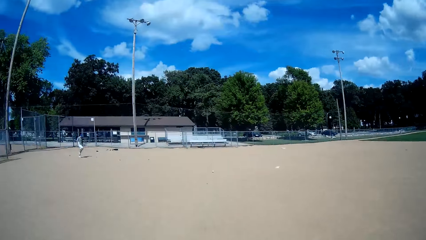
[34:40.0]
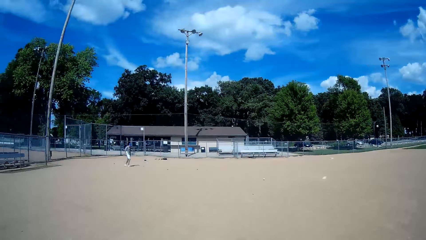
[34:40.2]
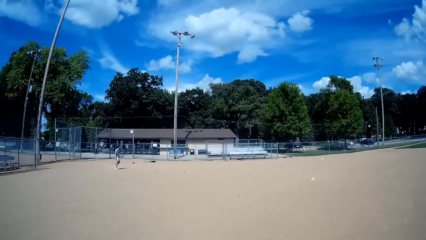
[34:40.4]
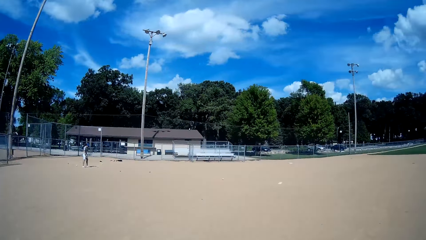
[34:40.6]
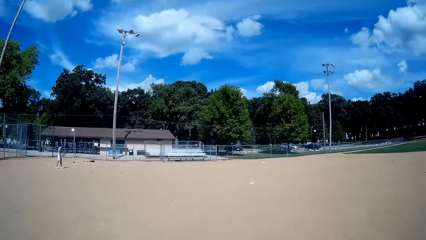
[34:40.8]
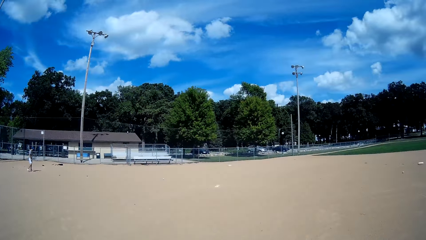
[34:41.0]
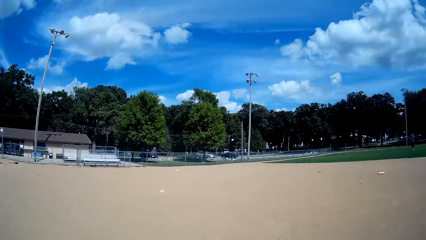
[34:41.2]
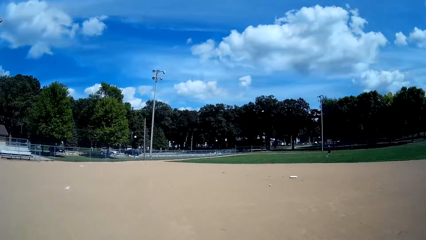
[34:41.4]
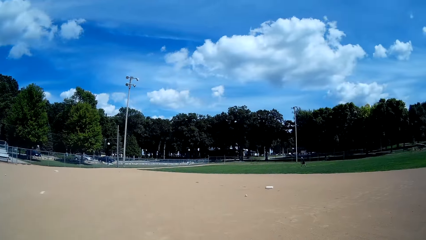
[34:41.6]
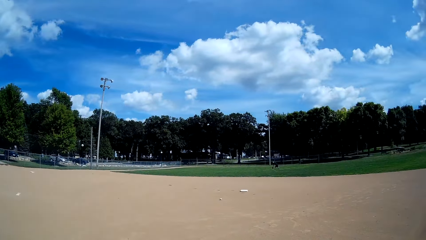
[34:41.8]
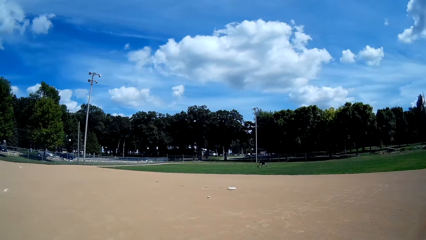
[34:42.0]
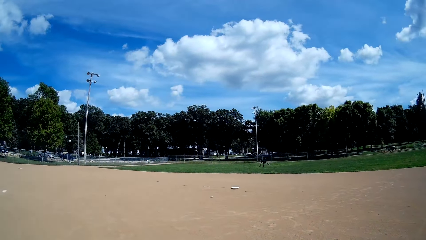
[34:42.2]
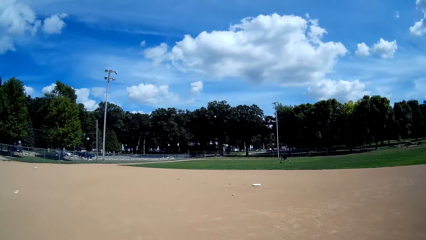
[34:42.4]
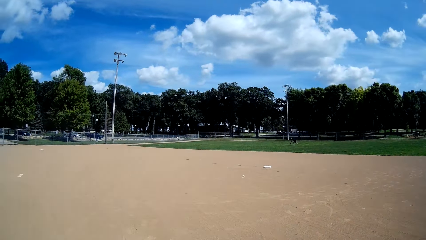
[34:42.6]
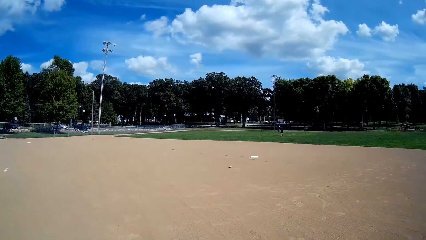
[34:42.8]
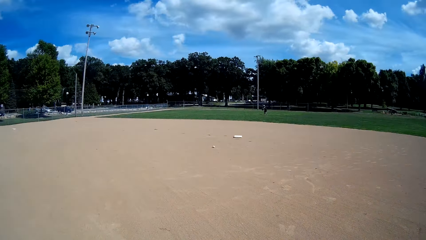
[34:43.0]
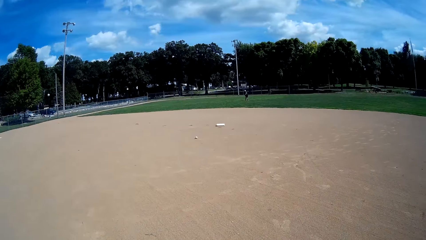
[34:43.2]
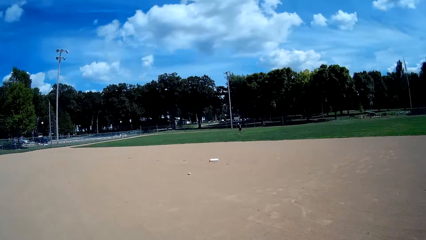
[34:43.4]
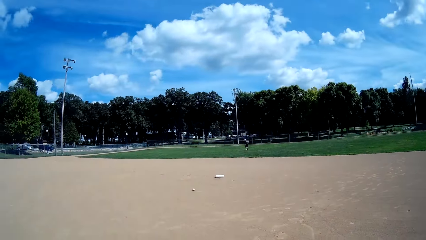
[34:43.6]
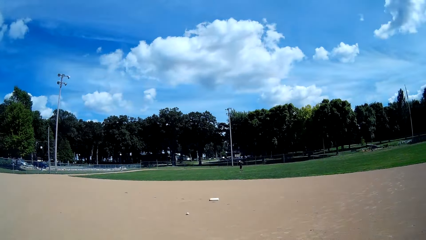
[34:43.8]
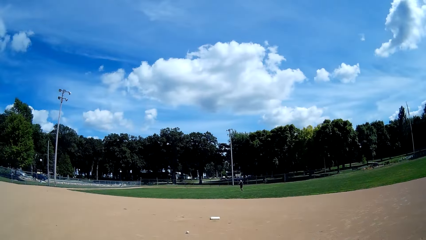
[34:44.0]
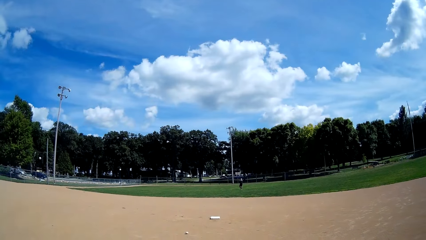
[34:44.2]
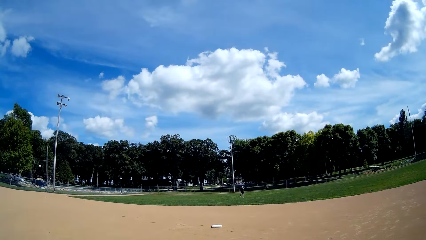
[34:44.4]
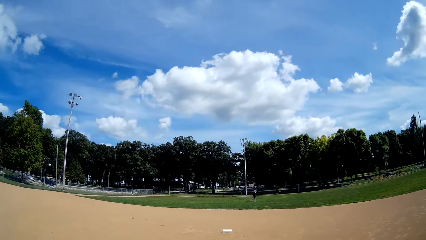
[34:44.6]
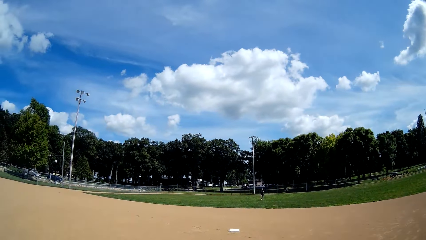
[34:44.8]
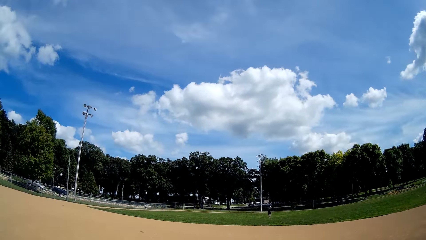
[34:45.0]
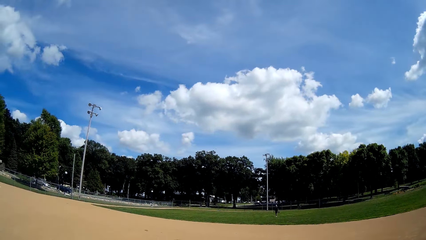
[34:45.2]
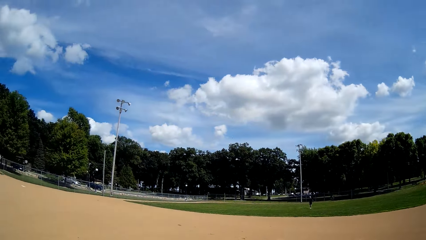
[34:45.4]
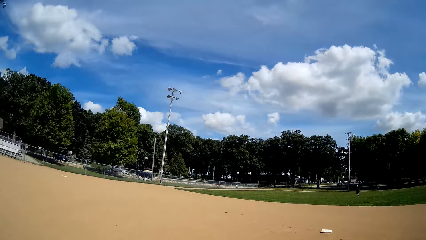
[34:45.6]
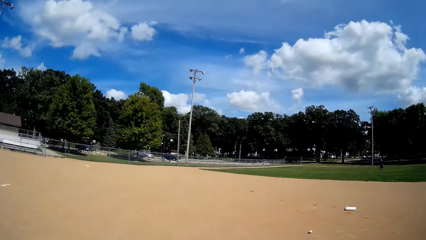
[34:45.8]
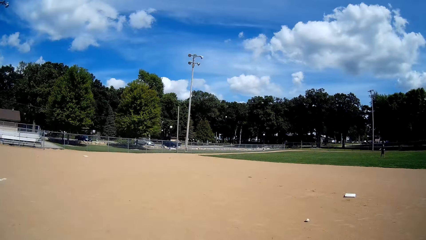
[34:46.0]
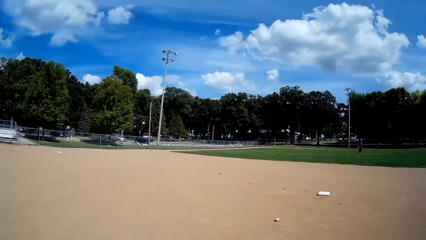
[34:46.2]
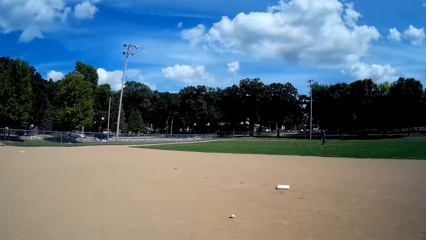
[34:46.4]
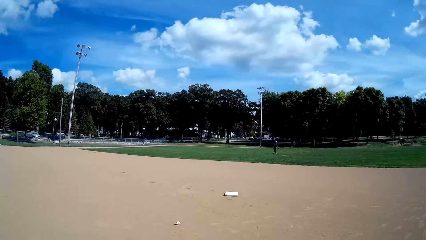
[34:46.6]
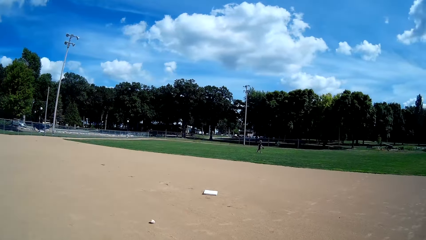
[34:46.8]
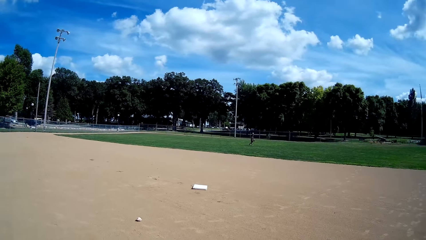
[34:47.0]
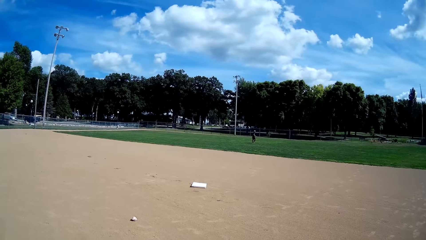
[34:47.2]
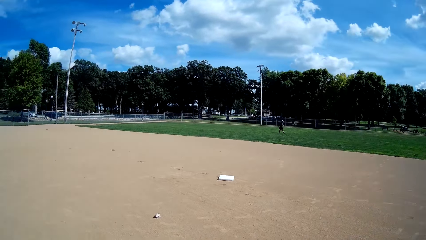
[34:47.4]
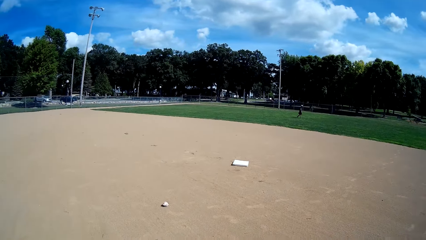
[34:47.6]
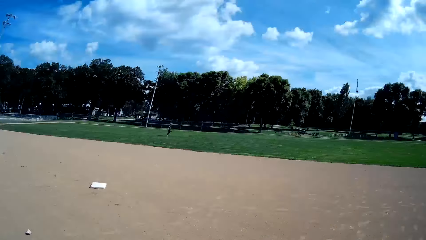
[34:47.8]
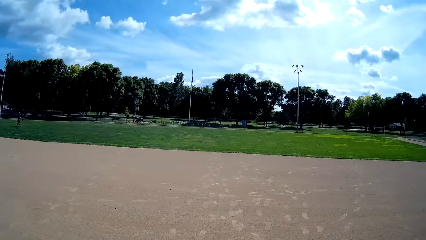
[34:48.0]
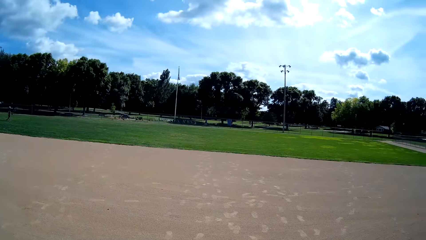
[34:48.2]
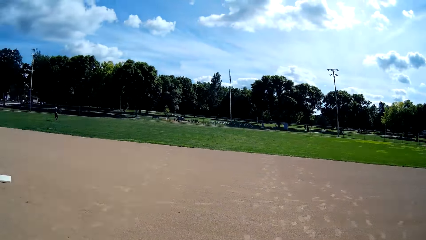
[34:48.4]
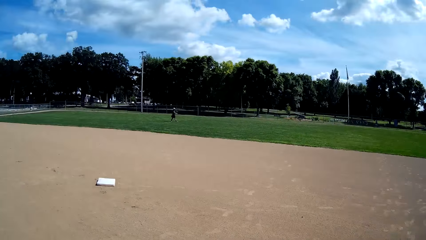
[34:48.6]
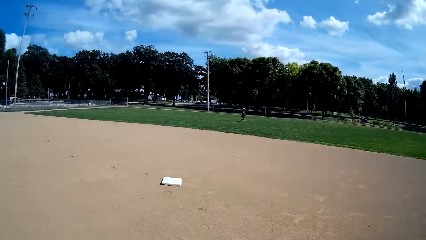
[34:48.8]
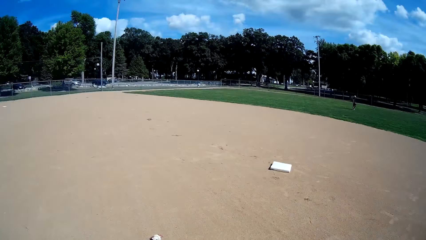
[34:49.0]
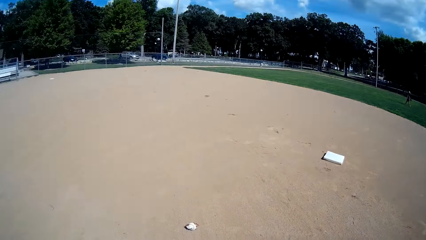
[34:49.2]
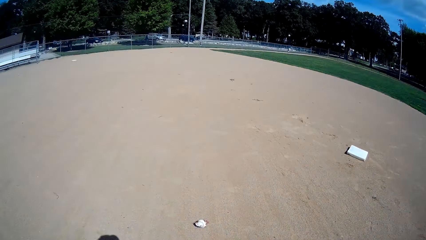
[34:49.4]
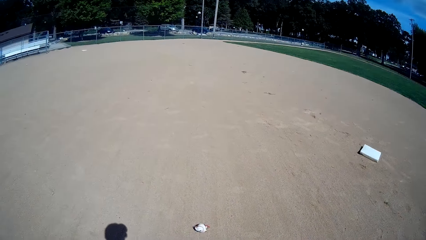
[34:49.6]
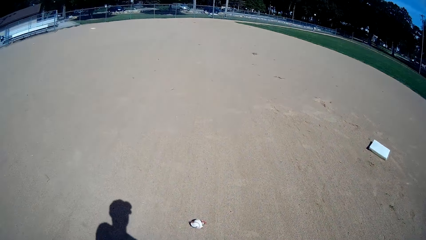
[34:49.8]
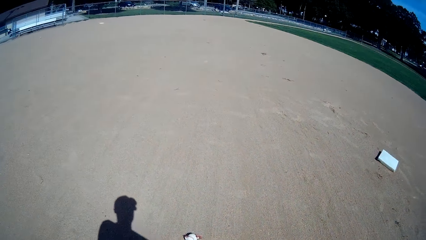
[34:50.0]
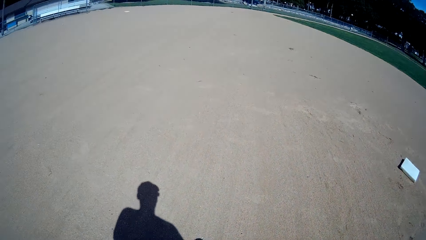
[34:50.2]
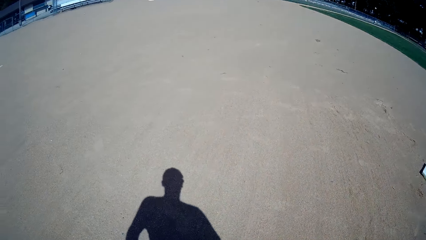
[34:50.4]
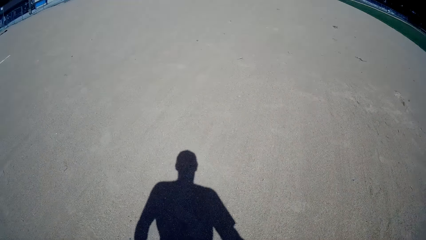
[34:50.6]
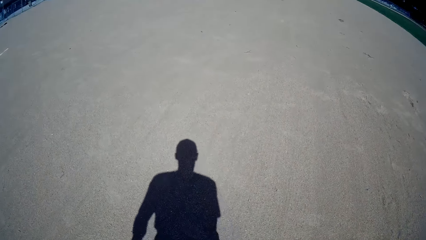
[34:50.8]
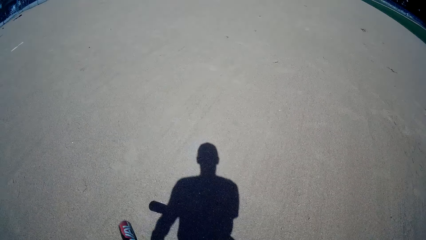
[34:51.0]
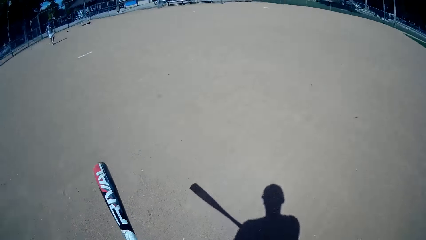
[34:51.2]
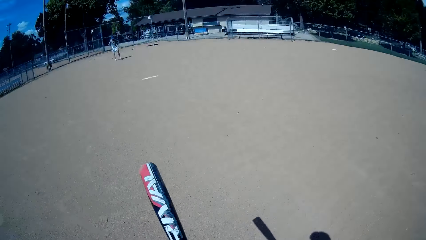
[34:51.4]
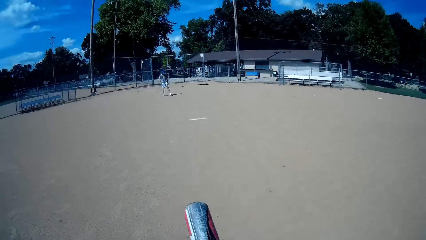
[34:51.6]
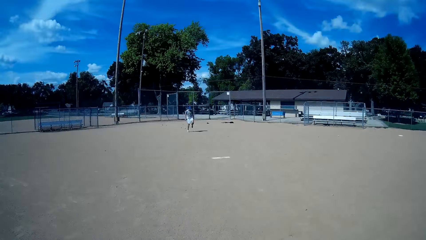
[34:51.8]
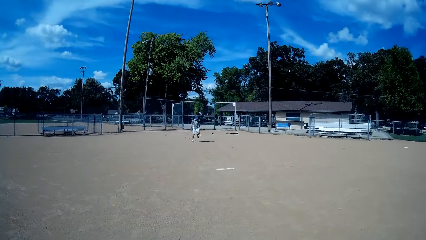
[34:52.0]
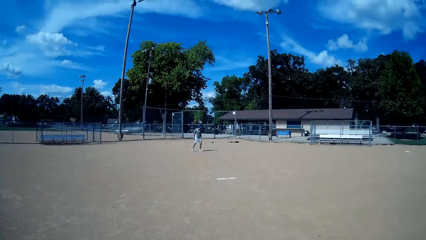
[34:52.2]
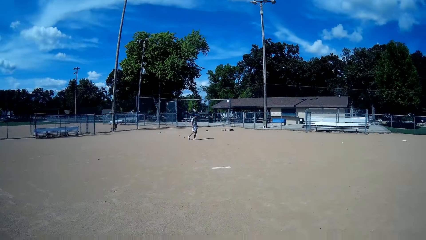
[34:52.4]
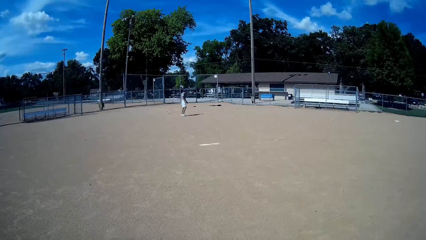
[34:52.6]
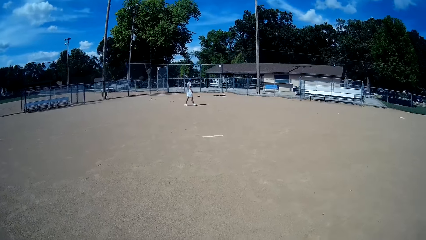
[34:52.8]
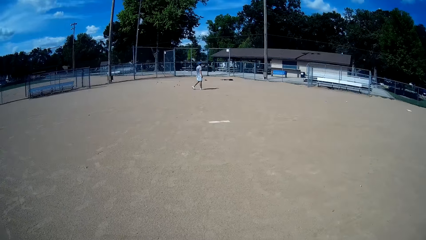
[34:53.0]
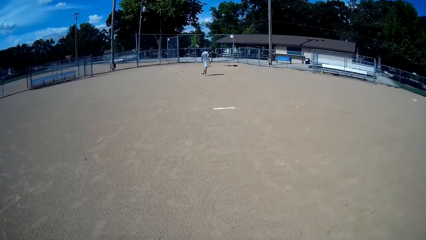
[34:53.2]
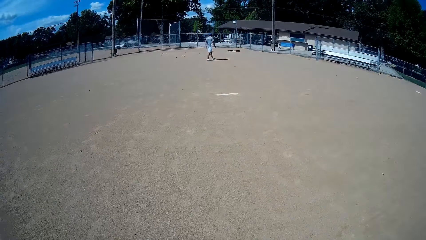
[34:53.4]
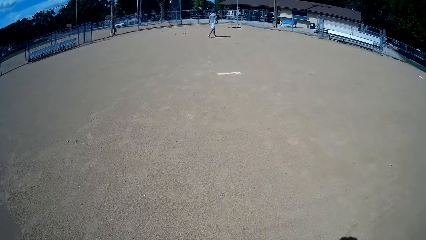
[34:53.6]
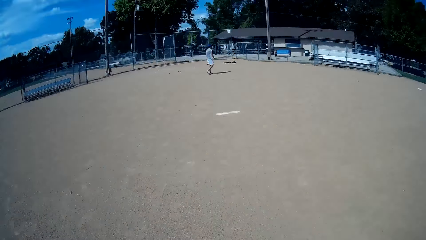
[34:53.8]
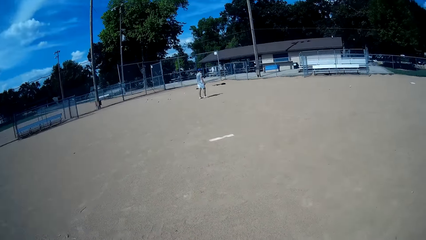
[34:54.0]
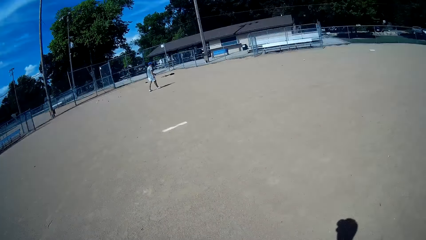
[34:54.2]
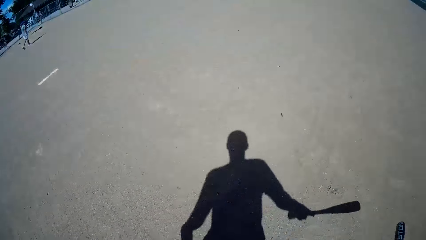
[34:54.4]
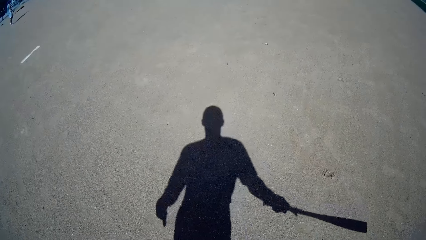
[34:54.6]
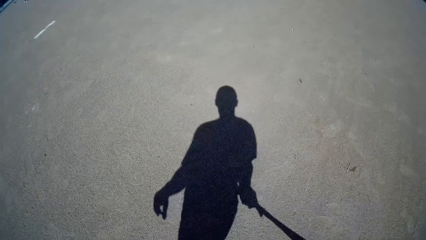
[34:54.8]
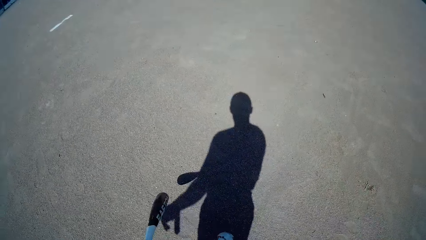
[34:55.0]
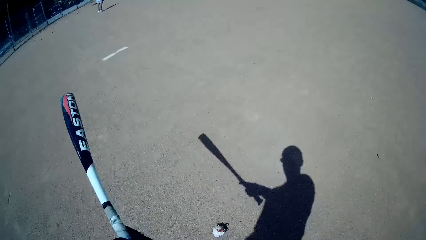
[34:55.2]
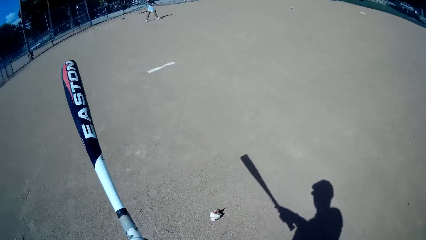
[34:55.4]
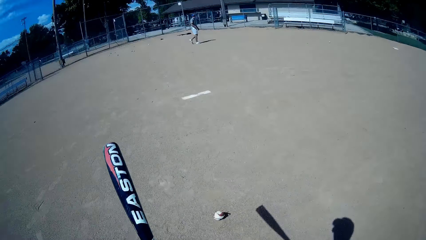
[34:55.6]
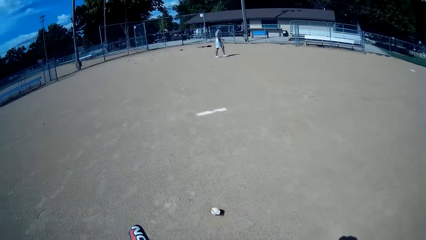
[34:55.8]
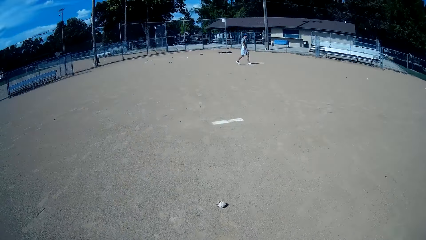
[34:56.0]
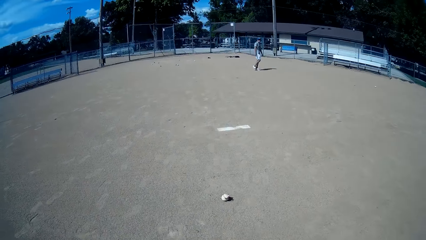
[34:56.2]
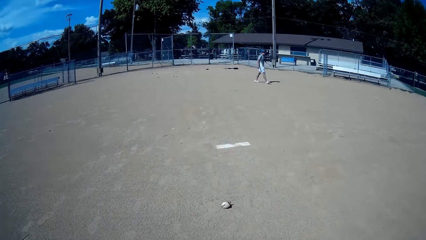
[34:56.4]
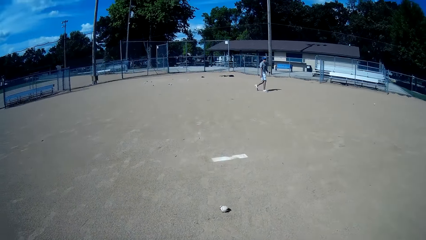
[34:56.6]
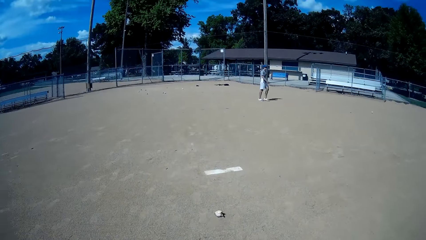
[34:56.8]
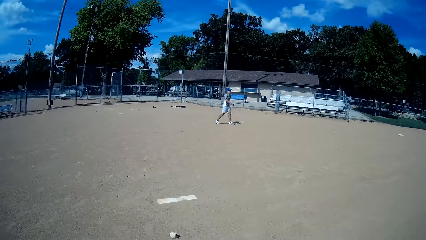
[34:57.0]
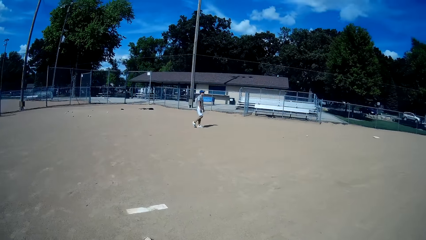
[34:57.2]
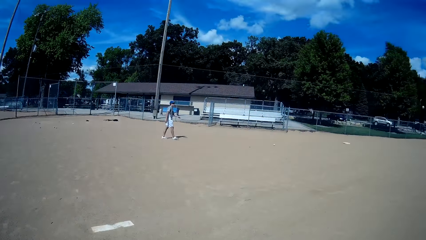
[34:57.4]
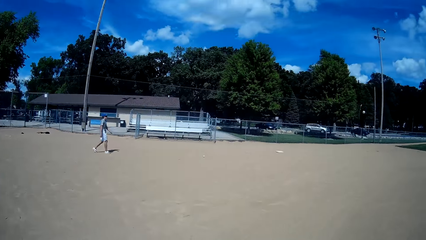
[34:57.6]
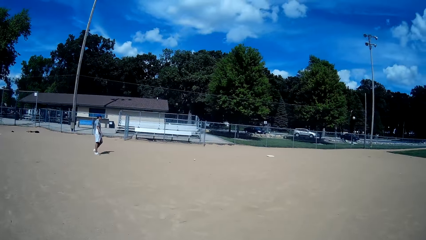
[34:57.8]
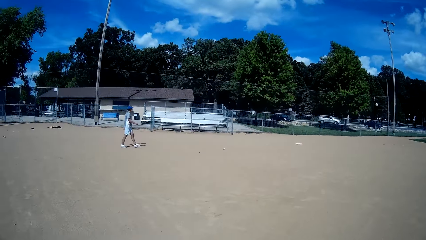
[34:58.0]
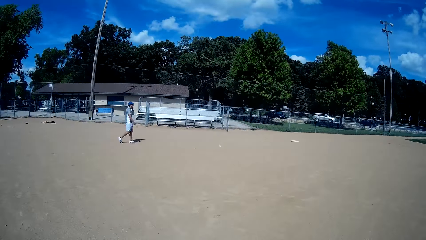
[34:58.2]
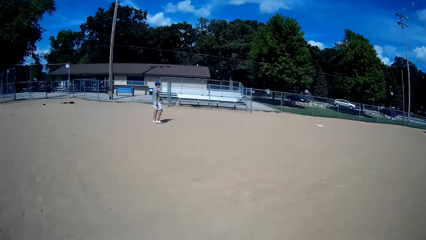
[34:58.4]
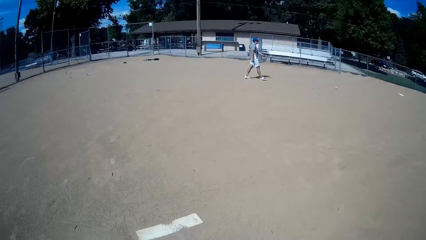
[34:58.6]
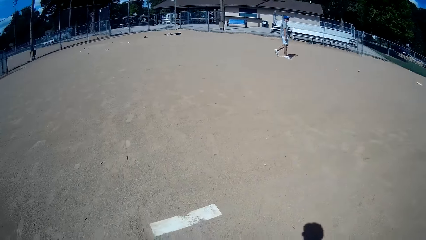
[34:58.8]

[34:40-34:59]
A man walks around the pitch. Another man bends on the pitch. The camera wearer walks towards another ball on the ground. The other man throws the baseball. The camera wearer walks around the pitch. They hit the ball on the ground with the baseball bat. The first man walks around the pitch. The camera wearer hits the ball on the ground again with the baseball bat. The first man walks around the pitch.
